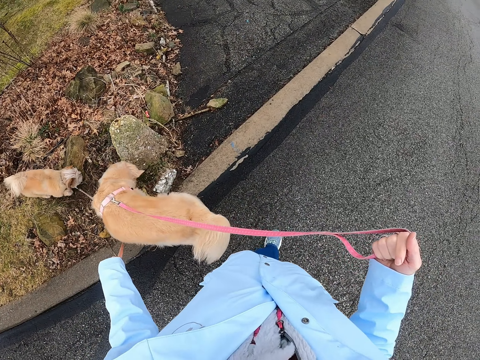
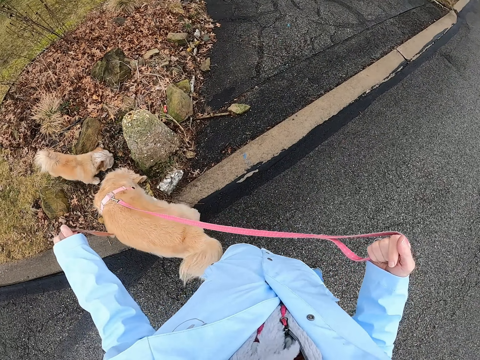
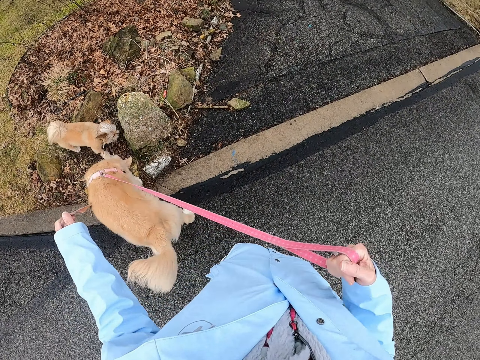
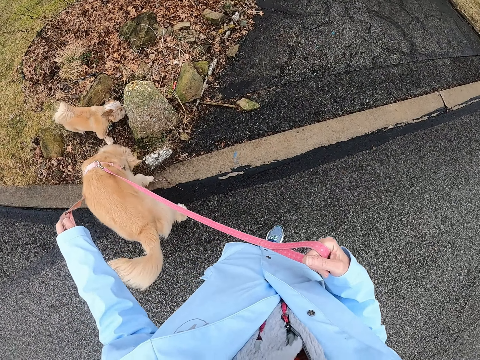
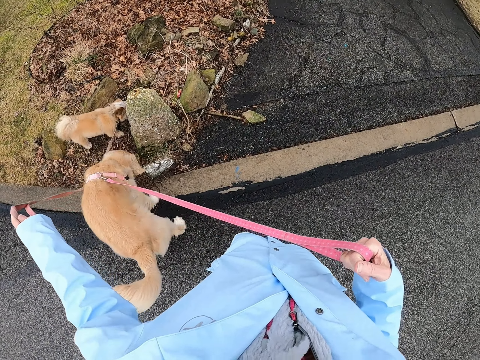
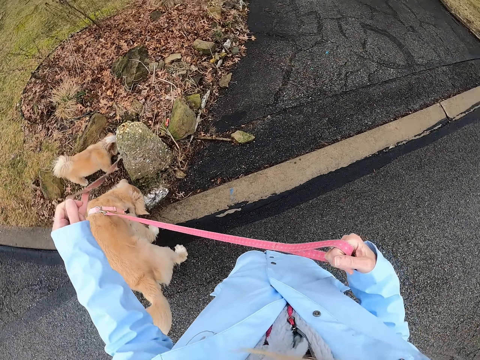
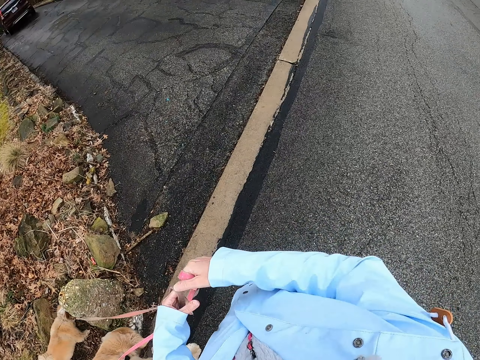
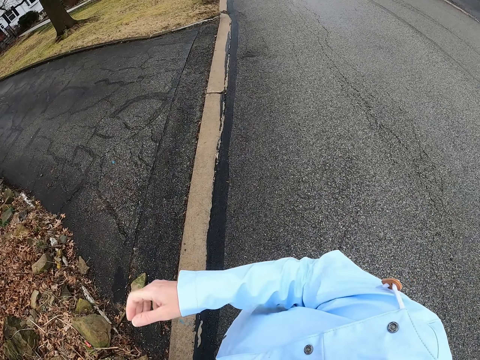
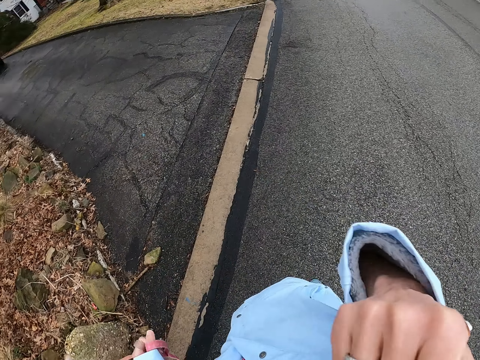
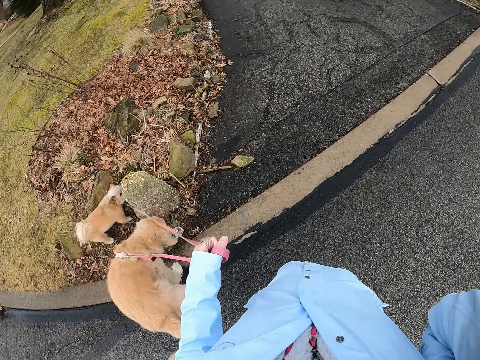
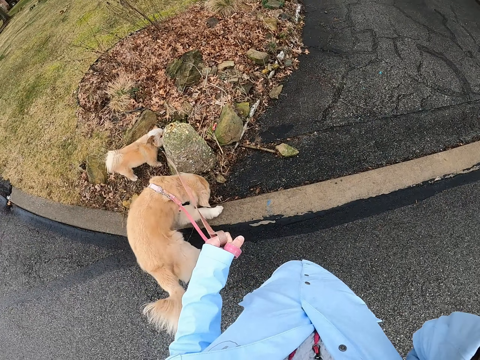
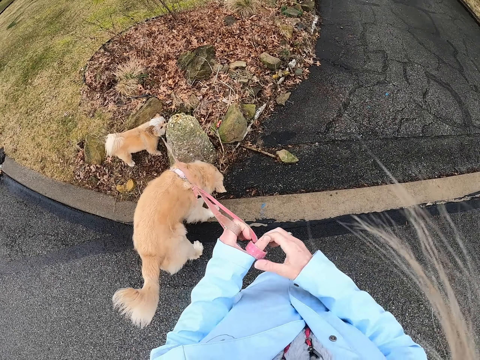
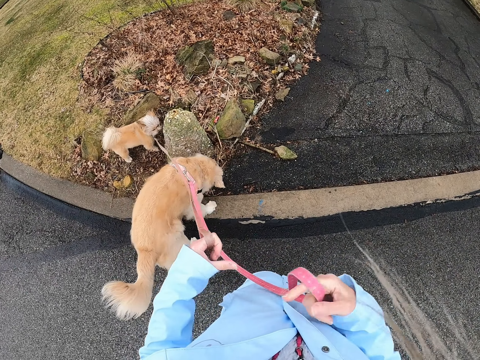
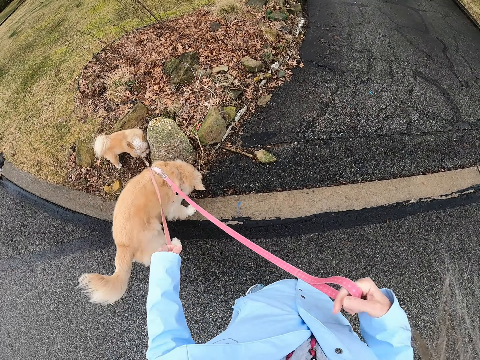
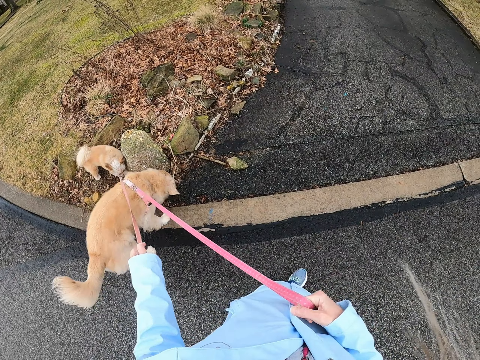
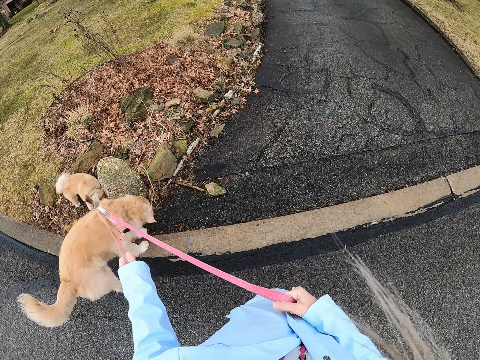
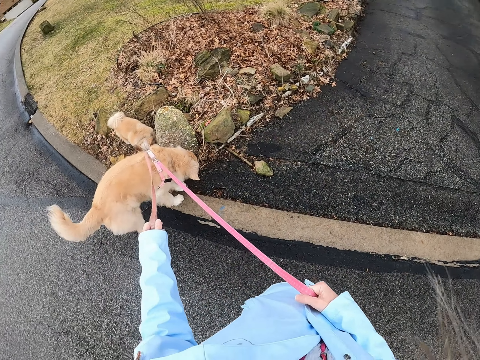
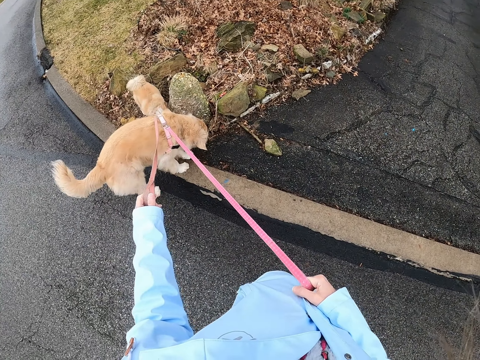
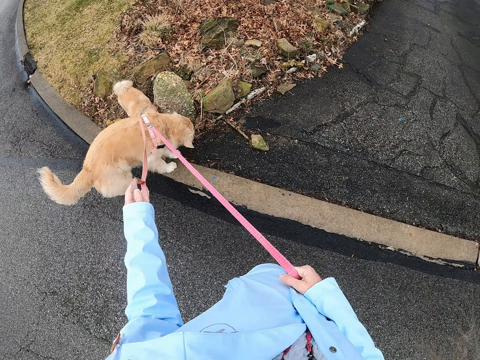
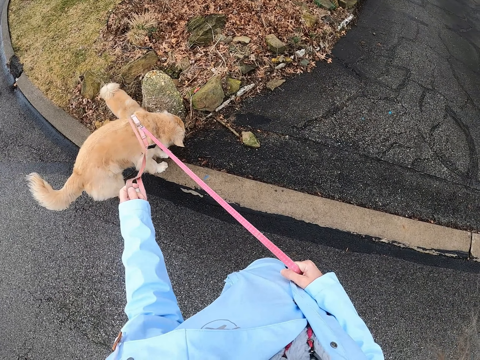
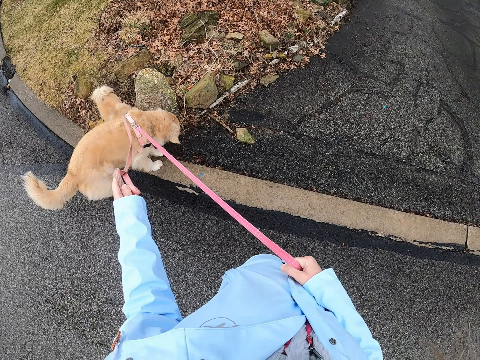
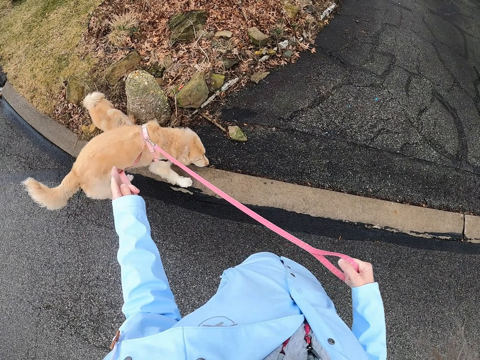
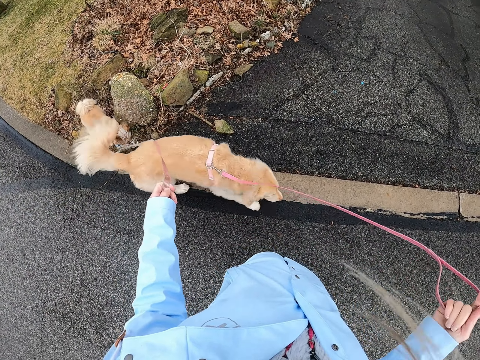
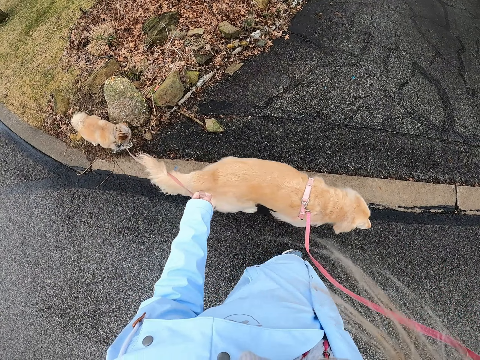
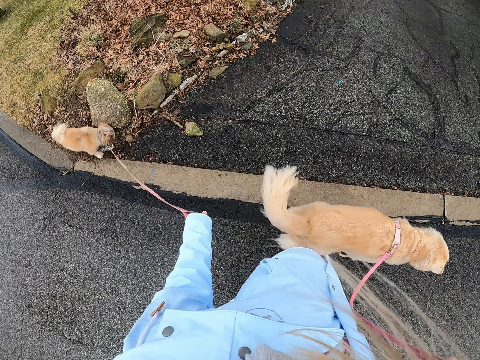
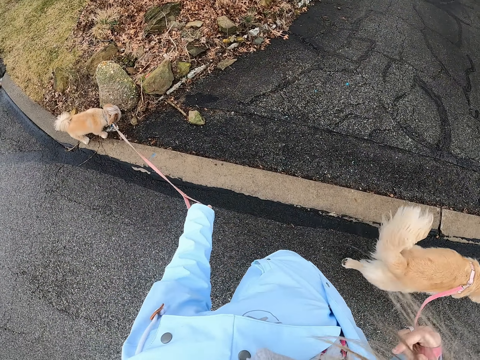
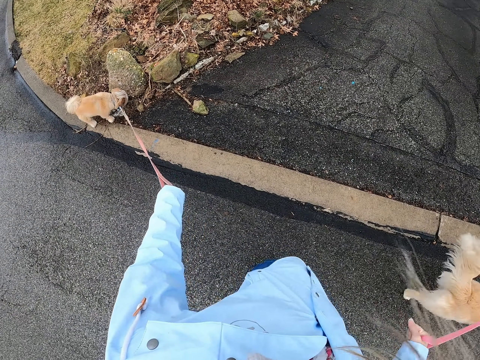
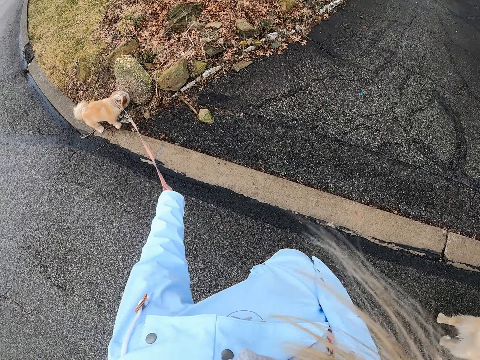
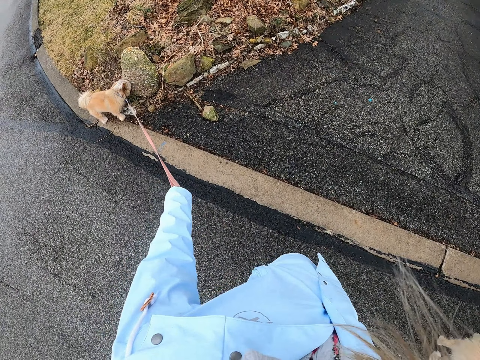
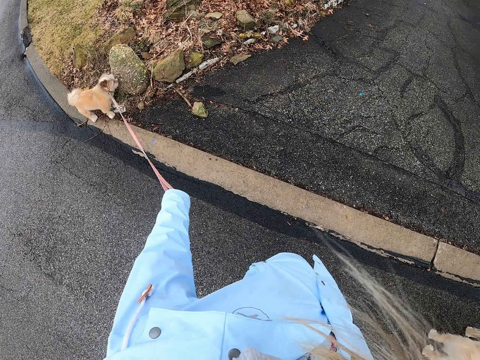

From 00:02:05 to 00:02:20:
The camera wearer moves the dogs' rope on the left hand. They adjust the camera. They move the hand. They move the dogs' rope on the right hand.

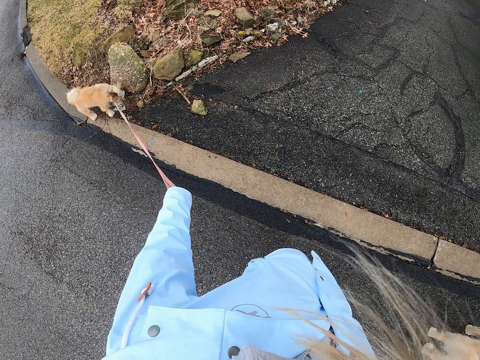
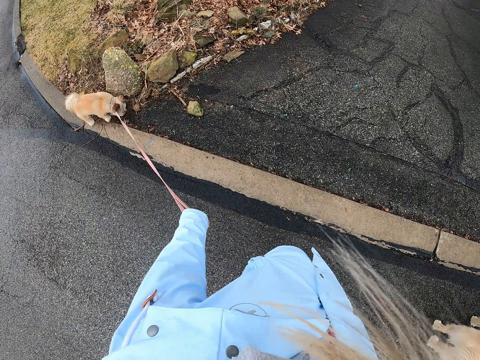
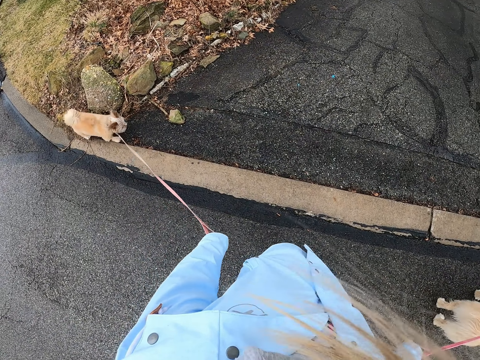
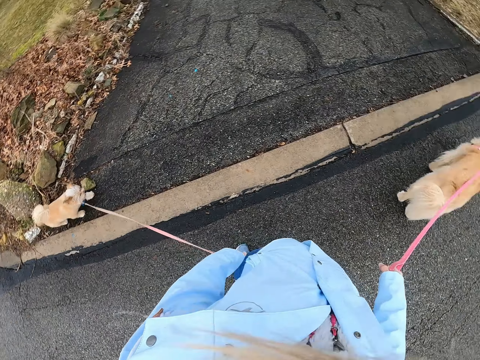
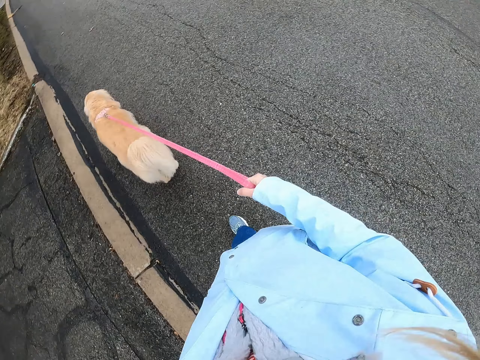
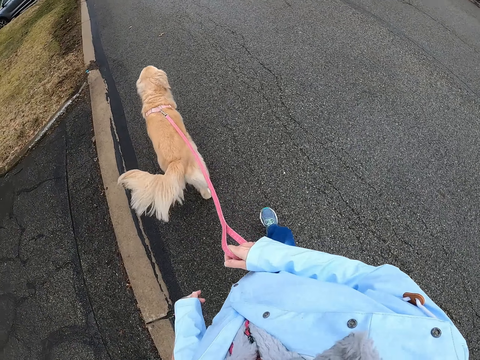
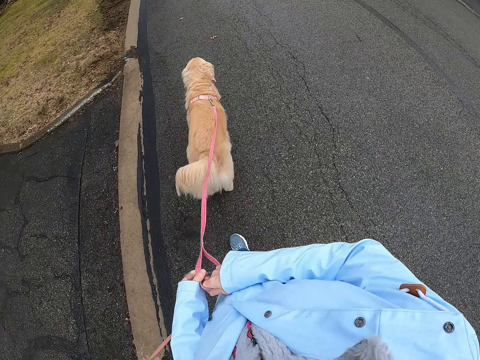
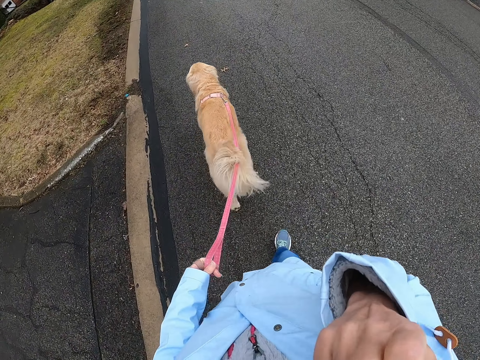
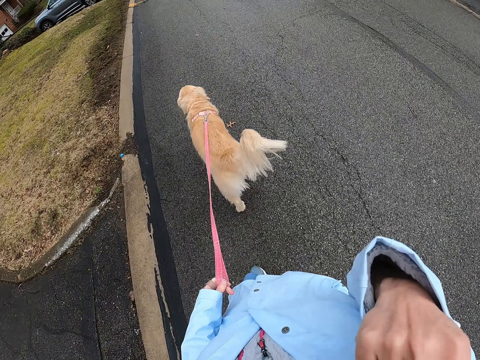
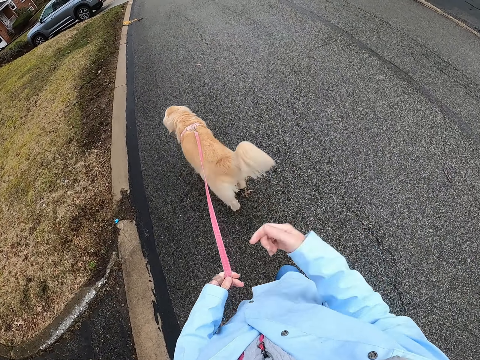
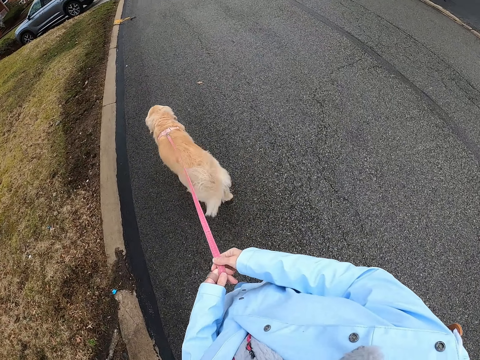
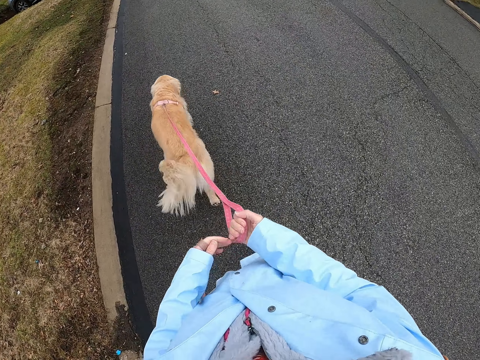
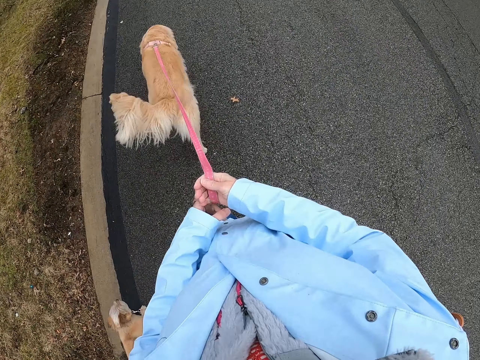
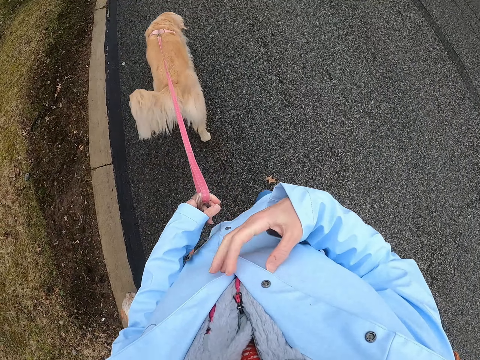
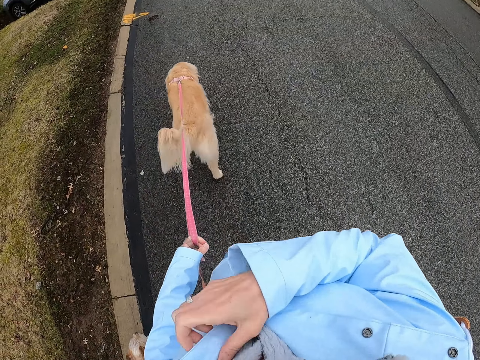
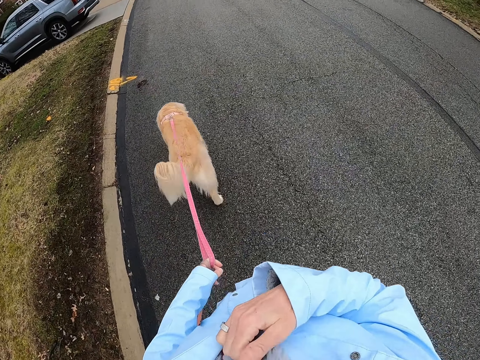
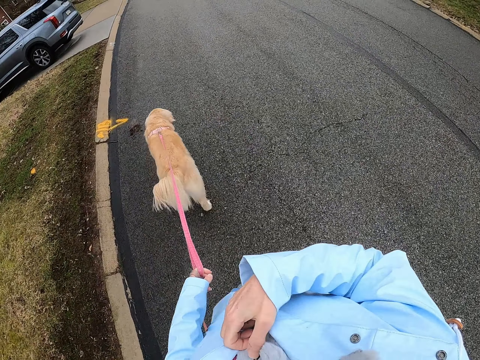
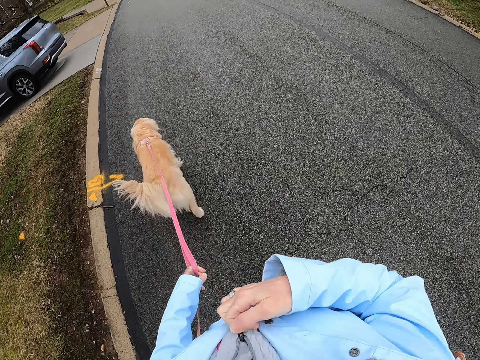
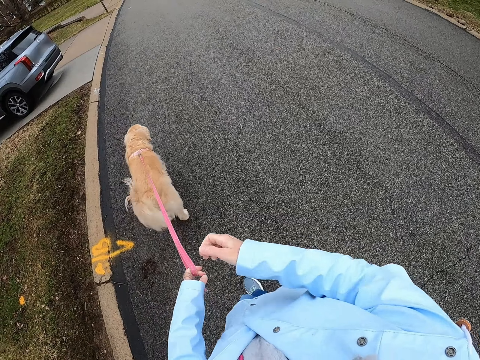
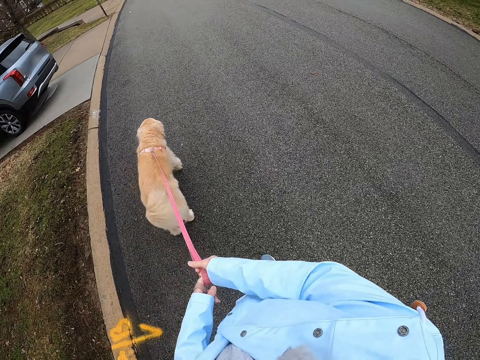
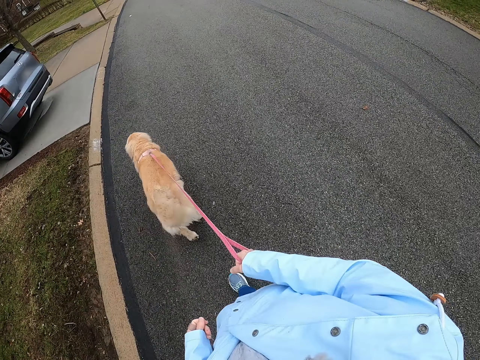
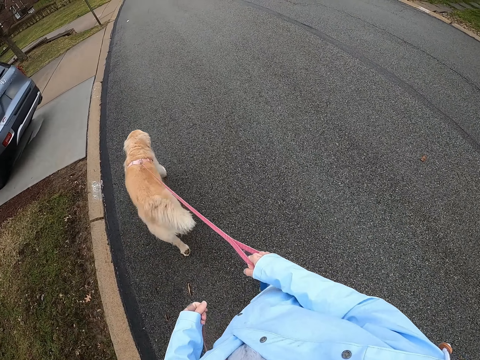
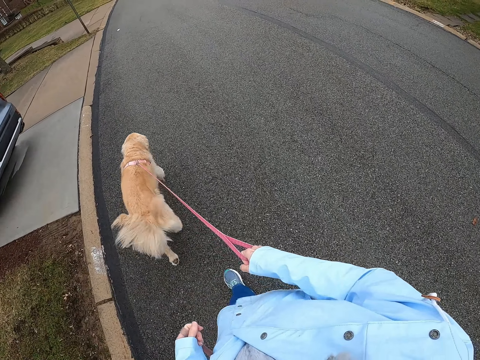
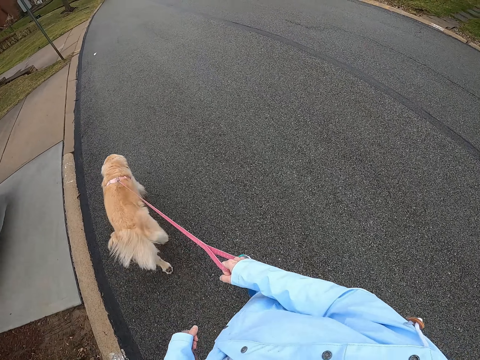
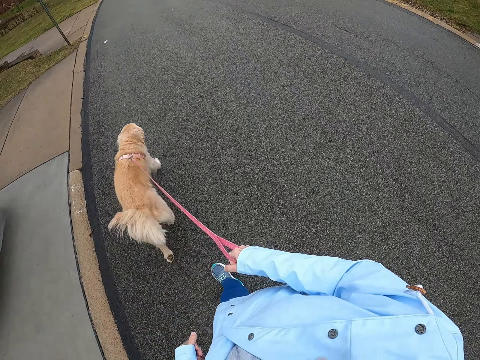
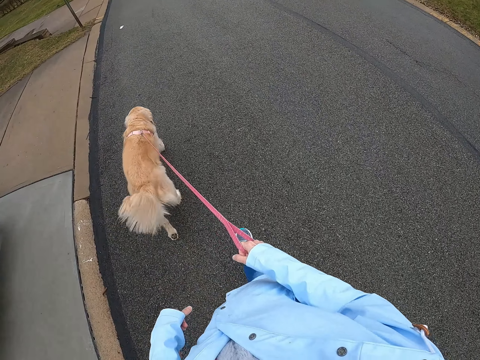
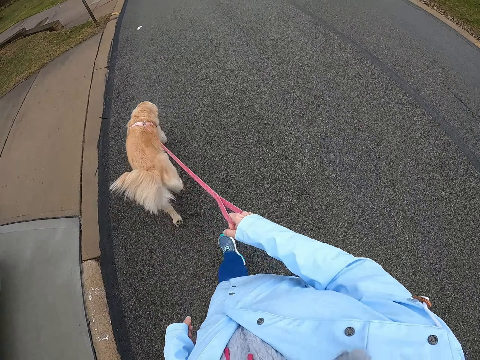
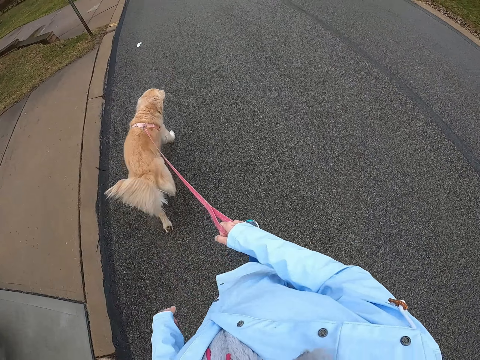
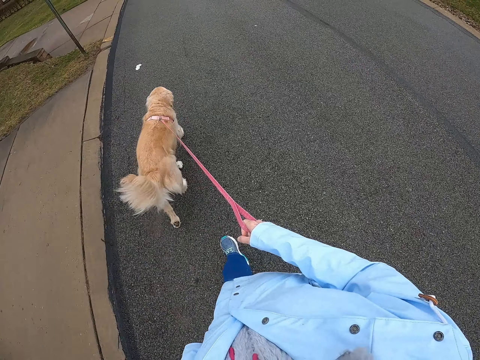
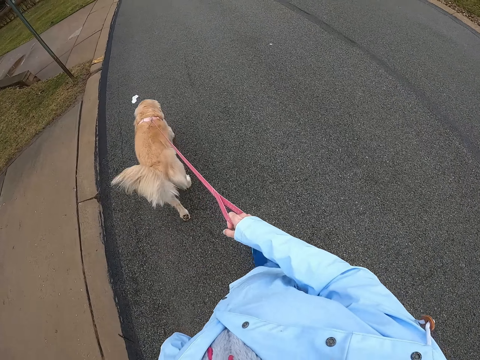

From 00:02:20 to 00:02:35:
The camera wearer moves the dogs' rope on the left hand. She moves the hand. She walks around with the dogs on the tarmac. She moves the dogs' rope on the left hand. She moves the hand. She fixes her cloth. She moves the dogs' rope on the right hand.
